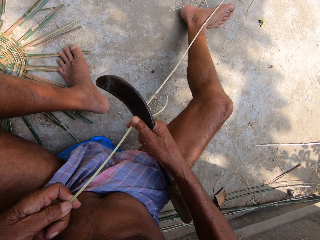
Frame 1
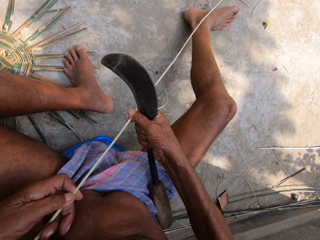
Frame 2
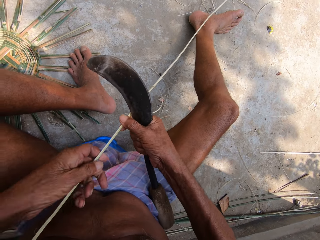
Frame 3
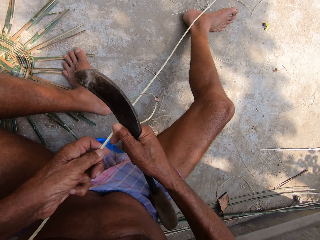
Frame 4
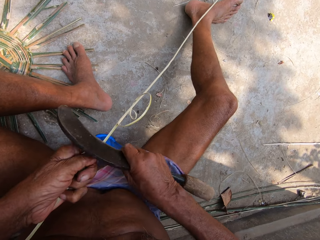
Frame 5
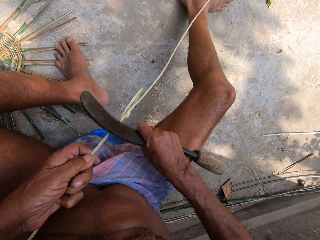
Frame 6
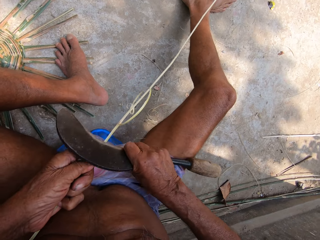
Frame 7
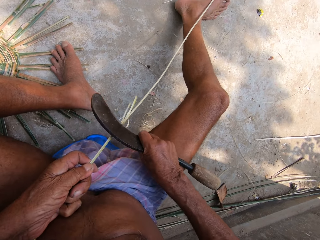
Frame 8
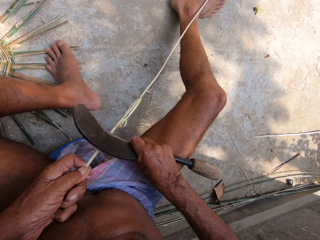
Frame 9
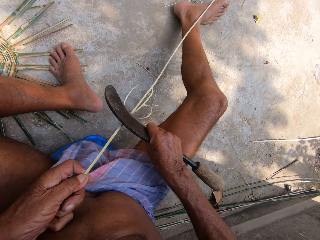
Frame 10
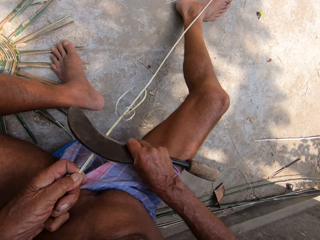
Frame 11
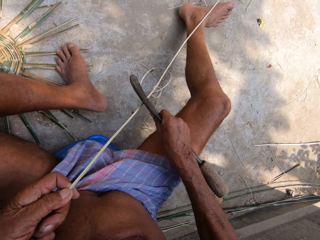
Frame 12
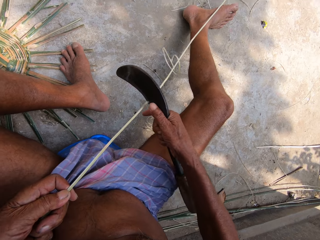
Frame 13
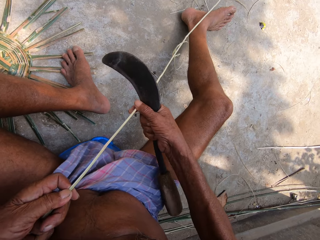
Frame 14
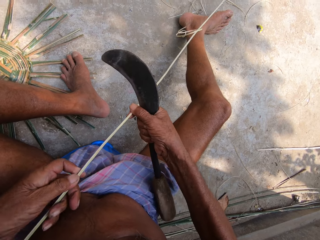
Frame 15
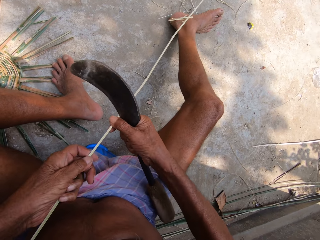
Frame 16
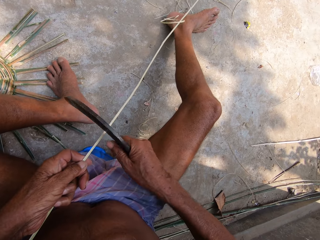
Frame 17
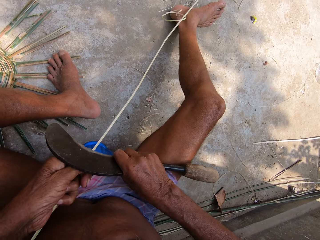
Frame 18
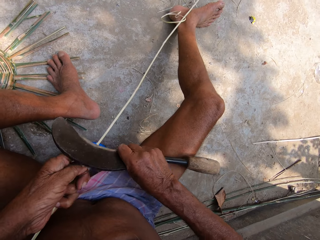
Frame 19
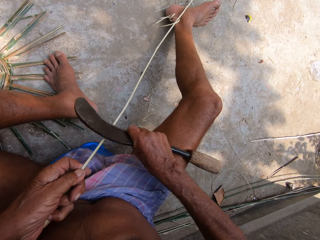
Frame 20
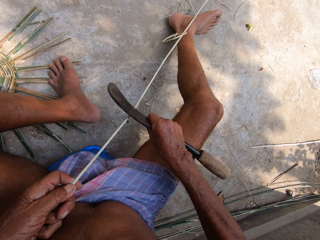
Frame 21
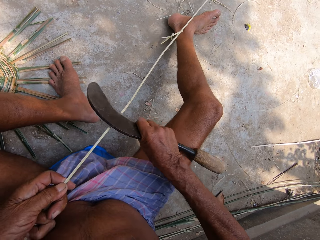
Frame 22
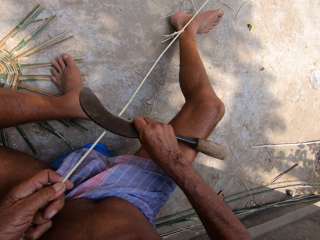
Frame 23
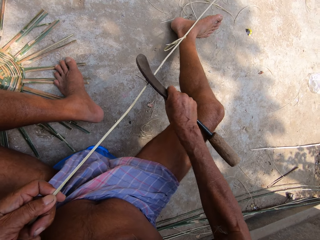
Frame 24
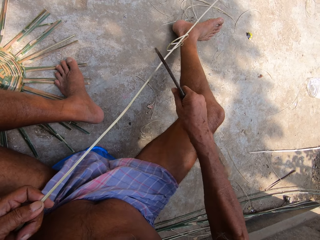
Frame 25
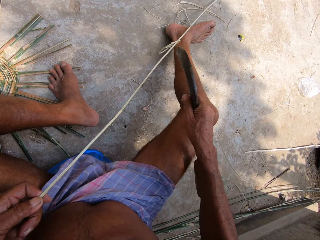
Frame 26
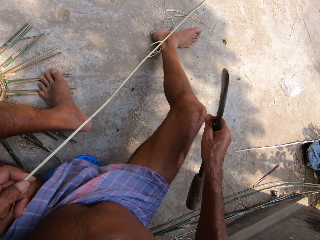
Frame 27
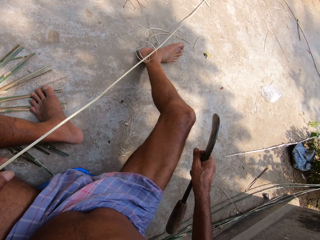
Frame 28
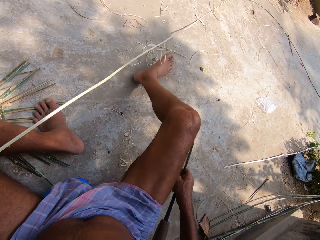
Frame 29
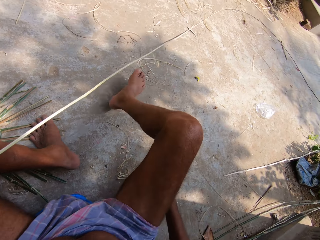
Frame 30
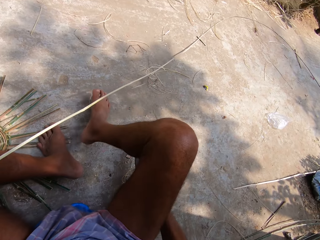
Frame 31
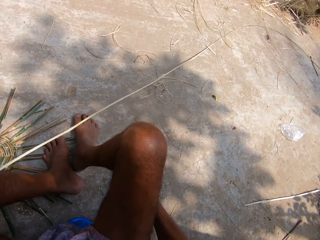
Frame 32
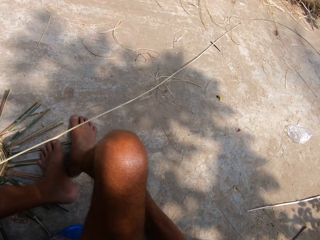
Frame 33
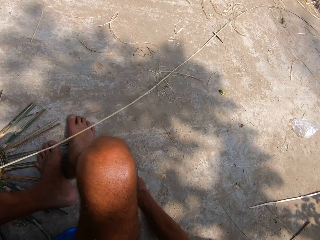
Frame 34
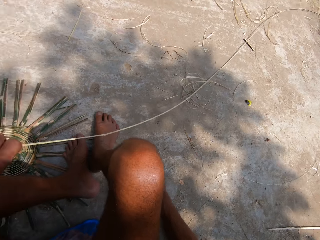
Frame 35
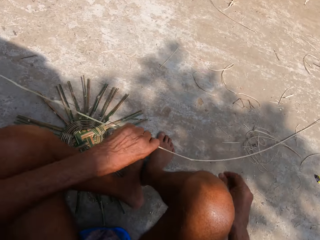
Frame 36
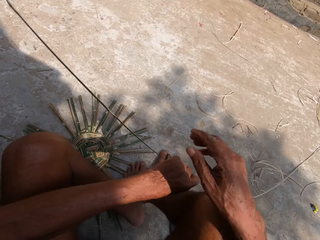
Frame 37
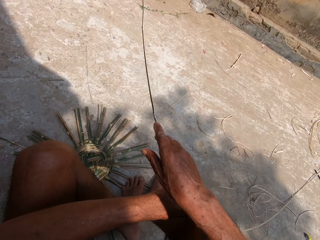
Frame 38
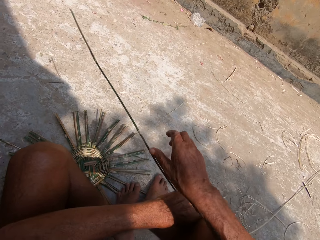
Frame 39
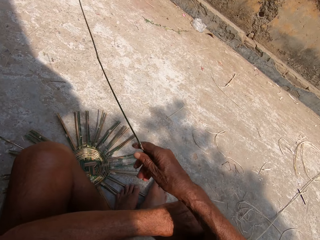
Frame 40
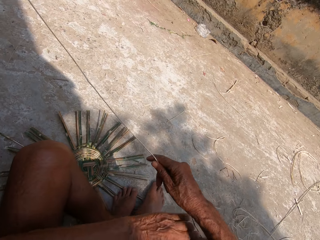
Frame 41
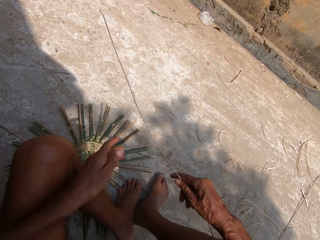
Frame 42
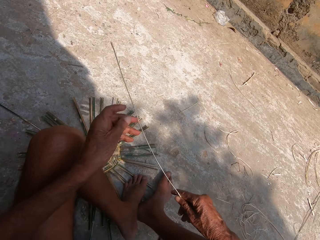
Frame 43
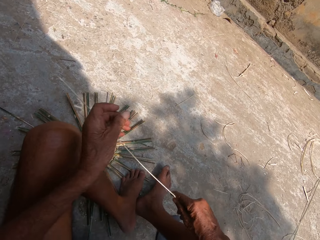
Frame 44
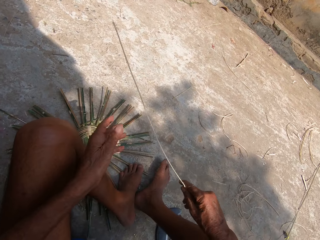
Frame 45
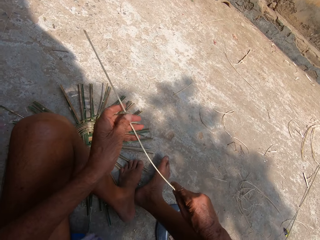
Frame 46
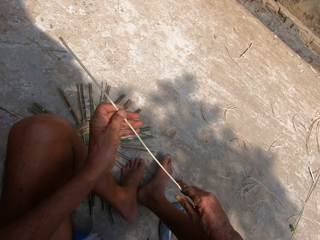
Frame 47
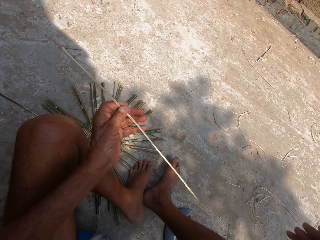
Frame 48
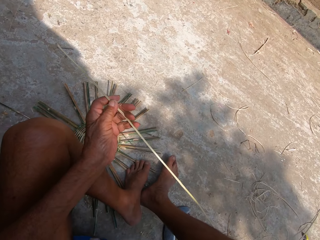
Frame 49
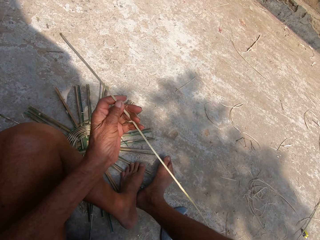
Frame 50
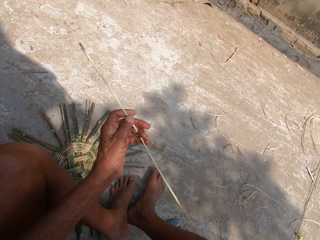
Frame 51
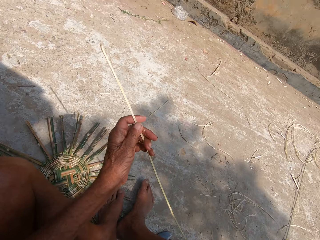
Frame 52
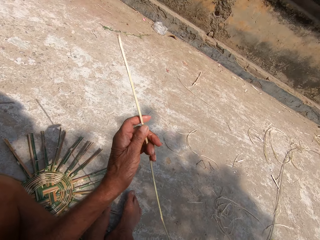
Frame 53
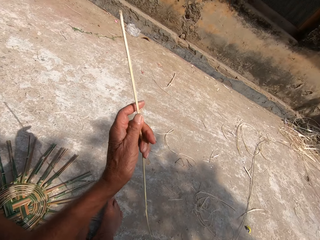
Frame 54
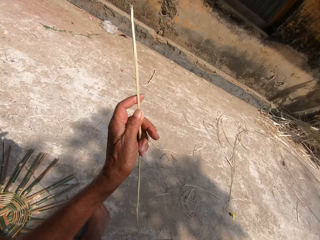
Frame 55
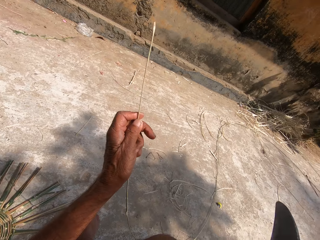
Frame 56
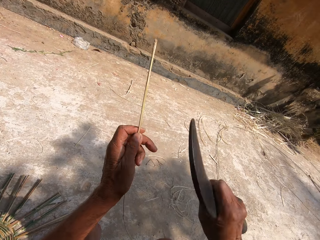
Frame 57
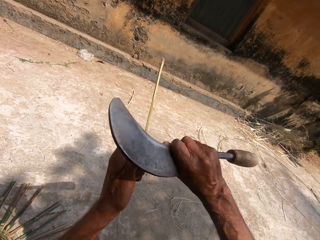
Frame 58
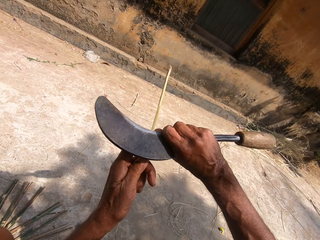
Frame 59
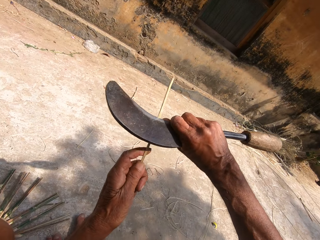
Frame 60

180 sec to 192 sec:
The camera wearer adjusts the bamboo strip with both hands. He shaves the bamboo strip in his left hand with the kukri or sickle in his right hand. He adjusts the bamboo strip with both hands. He shaves the bamboo strip in his left hand with the kukri in his right hand. He places the kukri on the ground with his right hand. He adjusts the bamboo strip with both hands. He looks at the sisal and picks up the sickle.

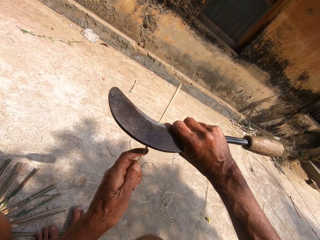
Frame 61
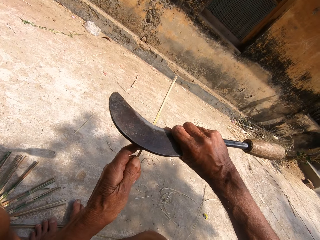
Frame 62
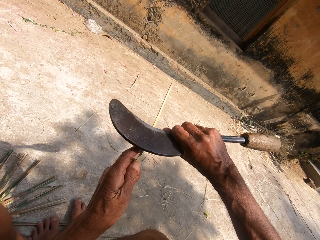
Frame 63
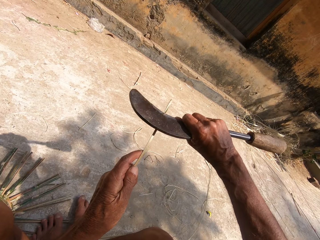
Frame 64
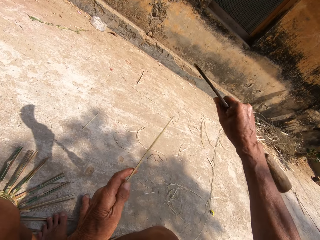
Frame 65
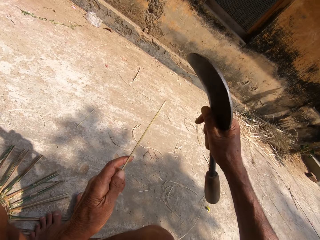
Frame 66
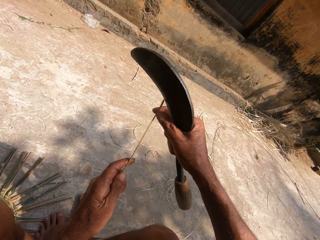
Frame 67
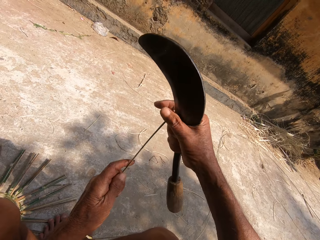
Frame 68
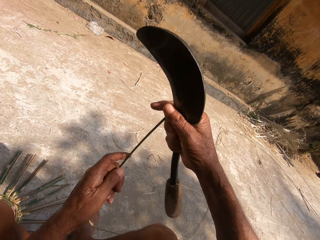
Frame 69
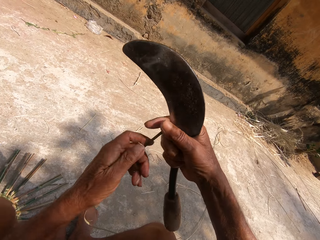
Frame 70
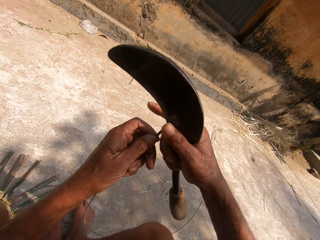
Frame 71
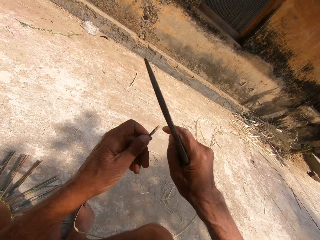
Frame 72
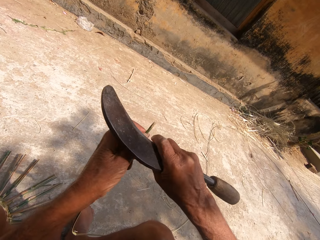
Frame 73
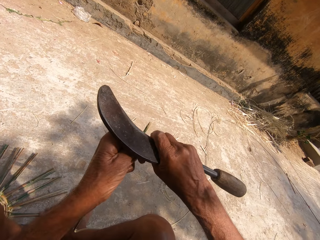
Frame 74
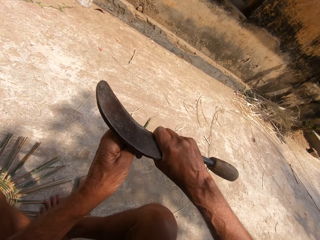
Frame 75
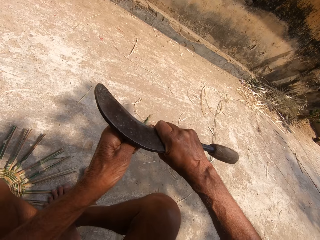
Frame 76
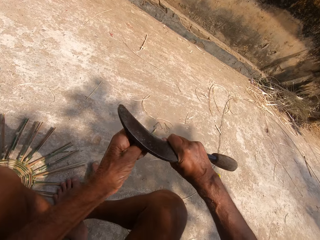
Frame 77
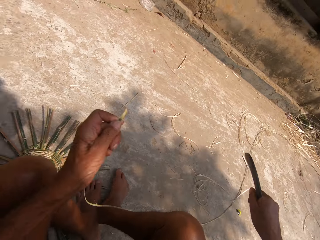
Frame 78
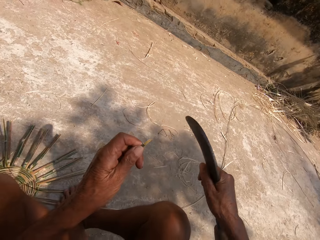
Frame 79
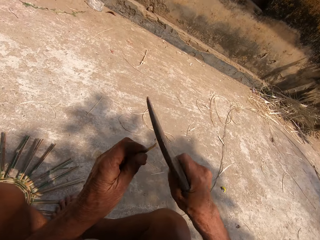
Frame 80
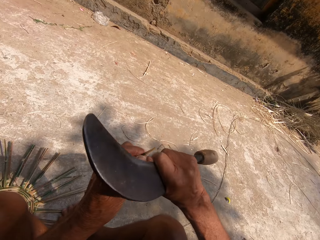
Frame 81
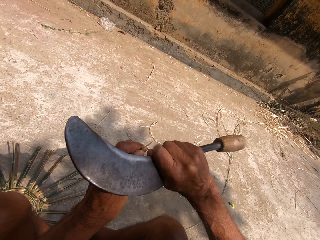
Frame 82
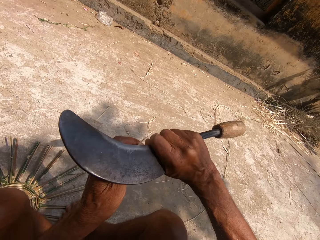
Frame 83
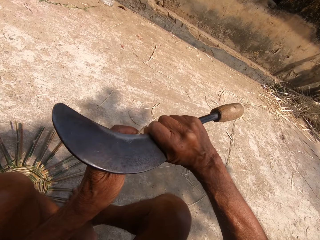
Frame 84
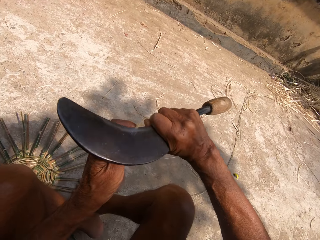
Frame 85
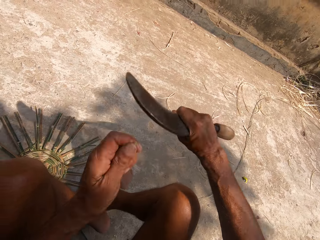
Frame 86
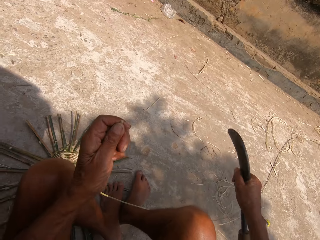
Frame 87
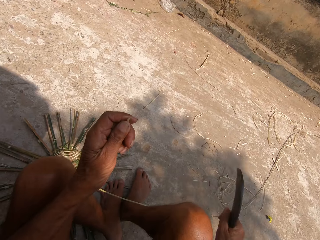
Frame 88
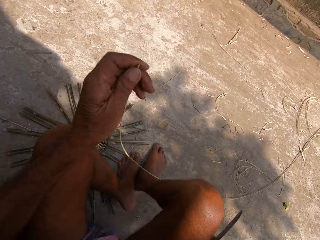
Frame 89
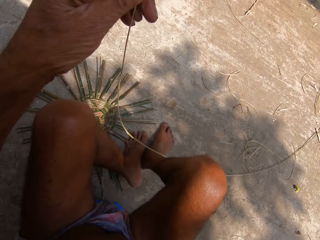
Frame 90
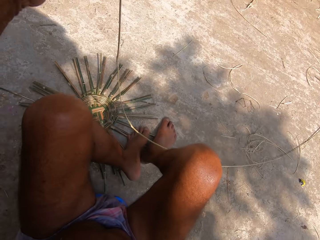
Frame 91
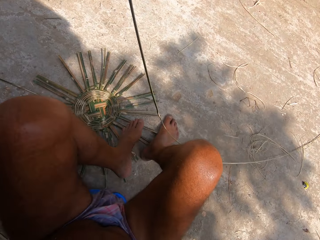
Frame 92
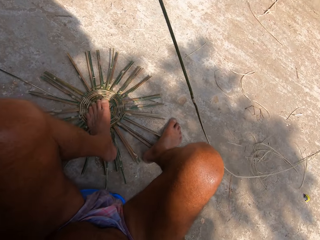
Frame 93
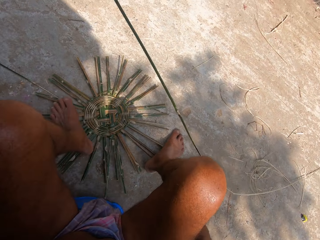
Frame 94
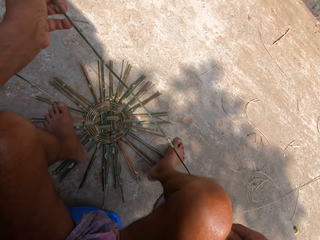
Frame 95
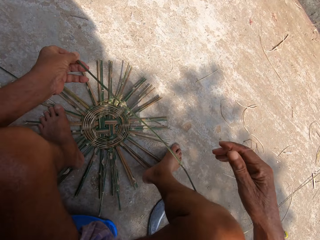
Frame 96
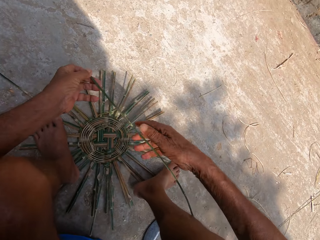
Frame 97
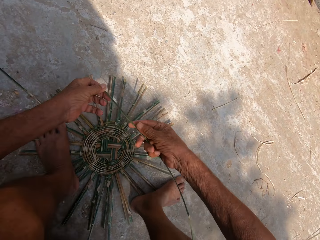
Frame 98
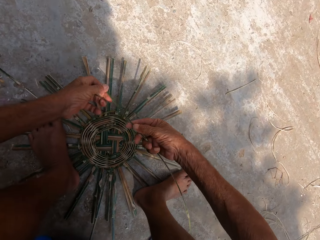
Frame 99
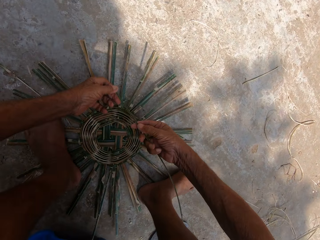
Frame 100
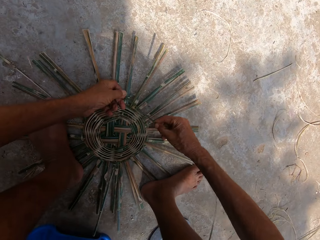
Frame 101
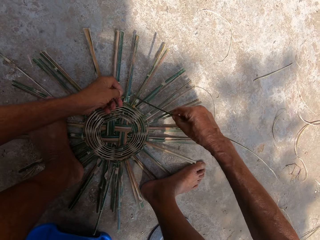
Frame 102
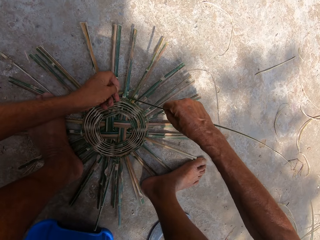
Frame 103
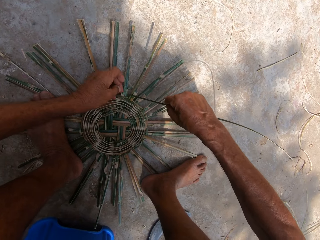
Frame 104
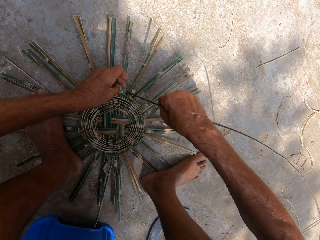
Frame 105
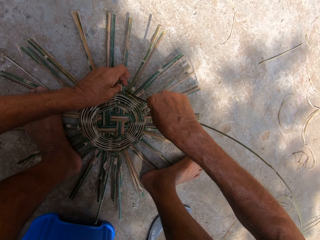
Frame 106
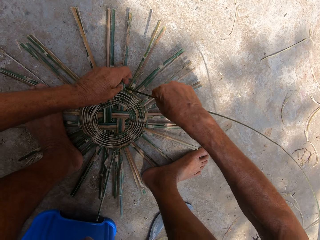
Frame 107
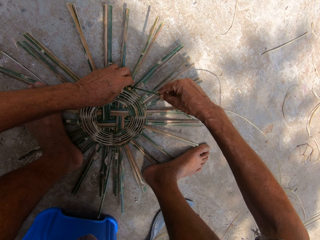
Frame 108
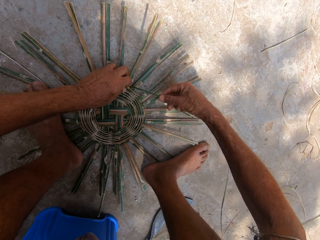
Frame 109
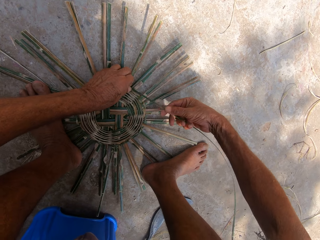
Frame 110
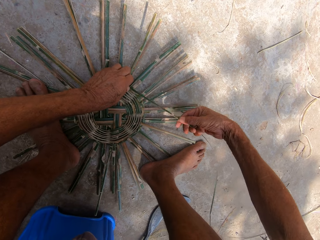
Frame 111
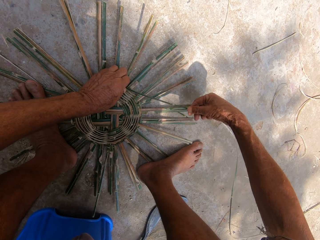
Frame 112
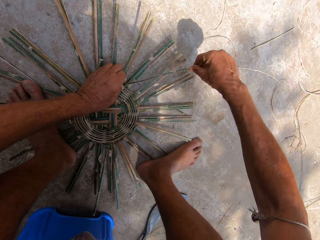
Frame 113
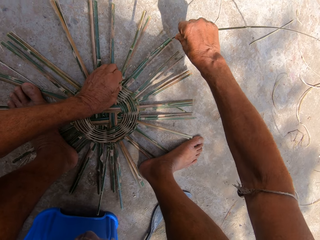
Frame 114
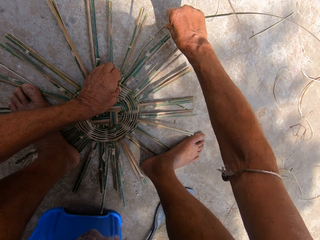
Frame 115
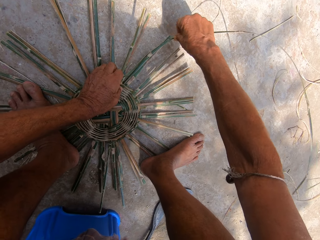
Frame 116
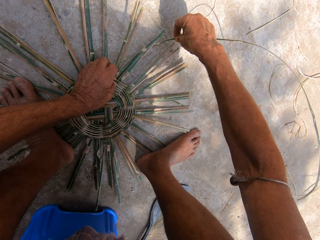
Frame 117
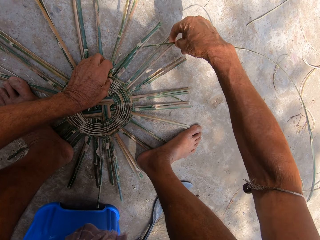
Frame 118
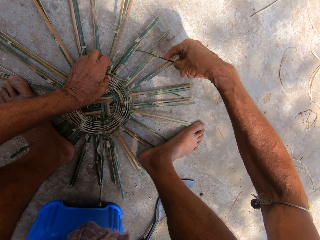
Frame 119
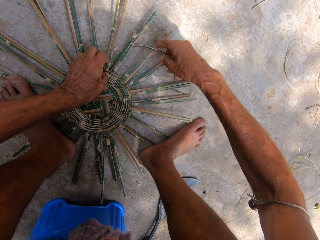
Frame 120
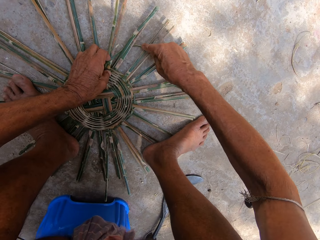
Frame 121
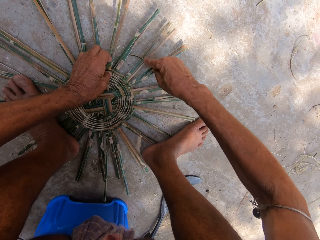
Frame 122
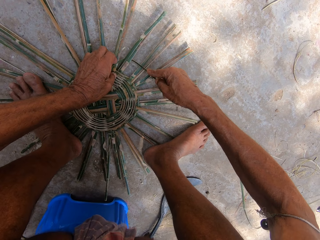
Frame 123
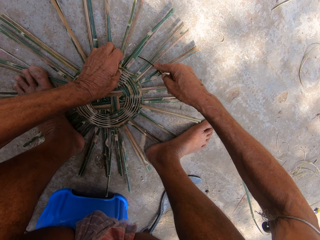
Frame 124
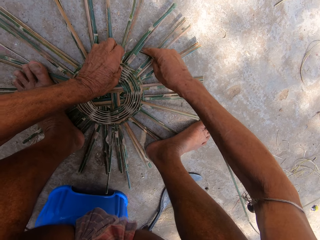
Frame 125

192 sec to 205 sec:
The camera wearer shaves the bamboo strip in his left hand with the kukri or sickle in his right hand. He removes the sisal peel. He adjusts the bamboo strip with both hands. He cuts the bamboo strip in his left hand with the kukri in his right hand. He drops the sickle down on the floor. He adjusts his left leg on the basket frame on the ground. He adjusts the bamboo strip with both hands. He weaves the basket frame on the ground with the bamboo strip in both hands. He makes something.
